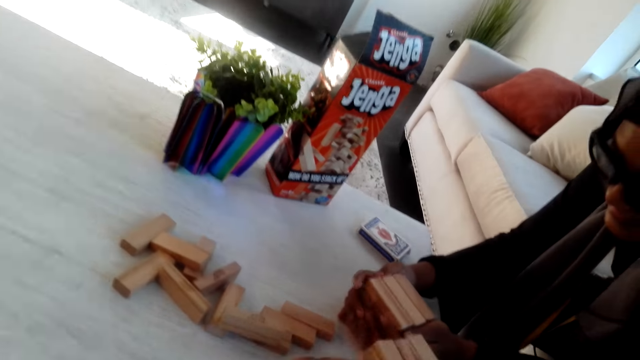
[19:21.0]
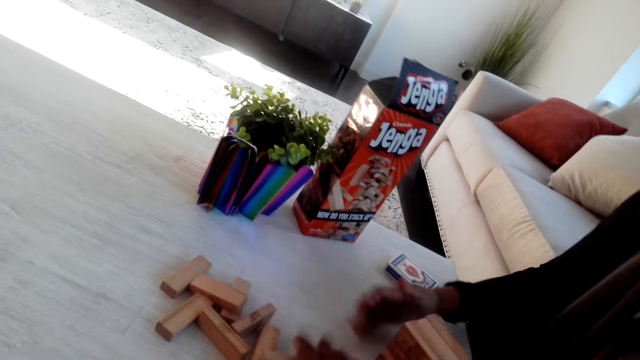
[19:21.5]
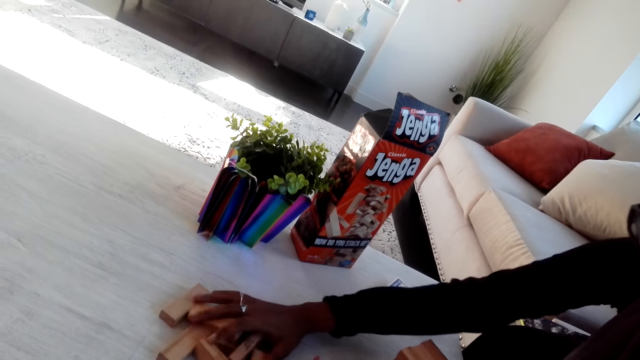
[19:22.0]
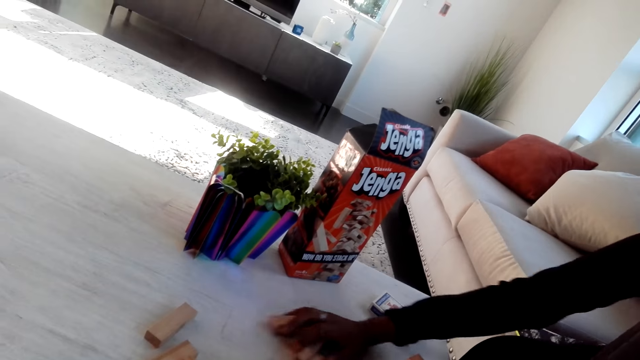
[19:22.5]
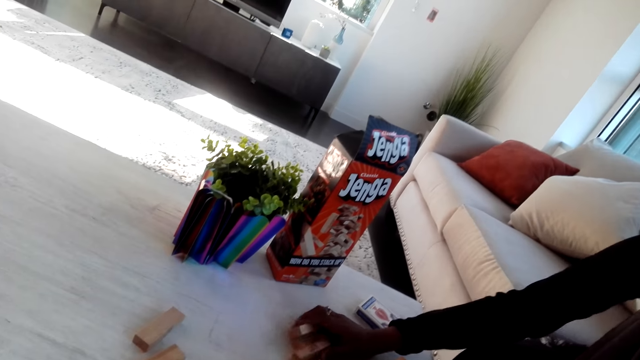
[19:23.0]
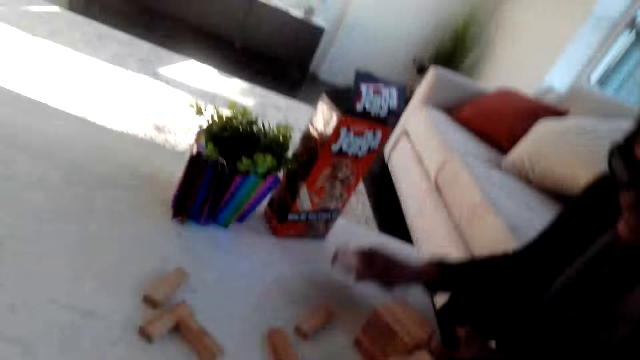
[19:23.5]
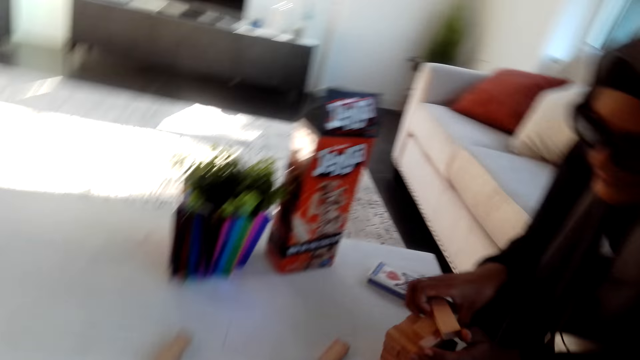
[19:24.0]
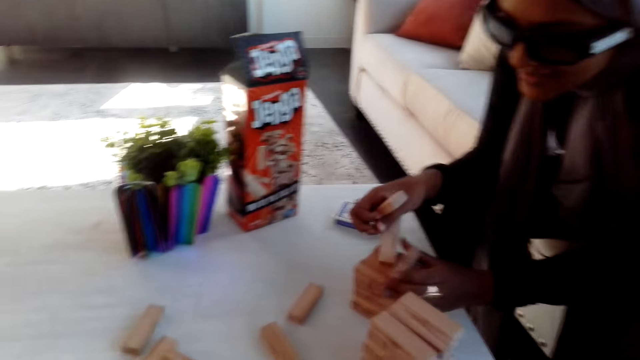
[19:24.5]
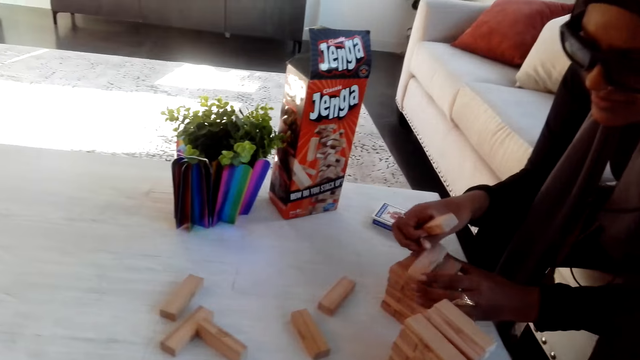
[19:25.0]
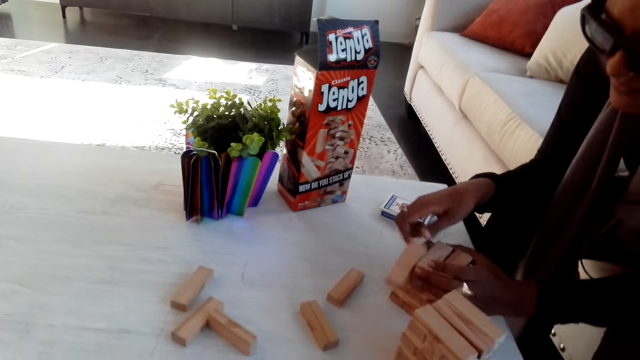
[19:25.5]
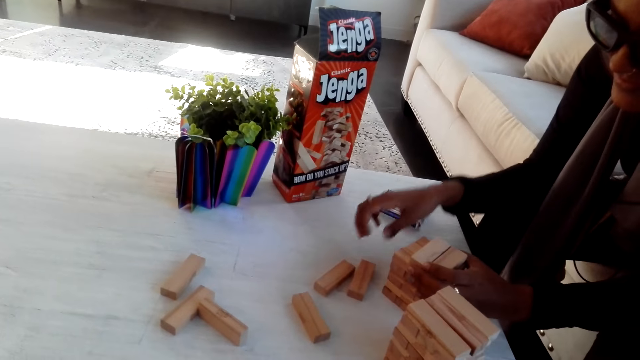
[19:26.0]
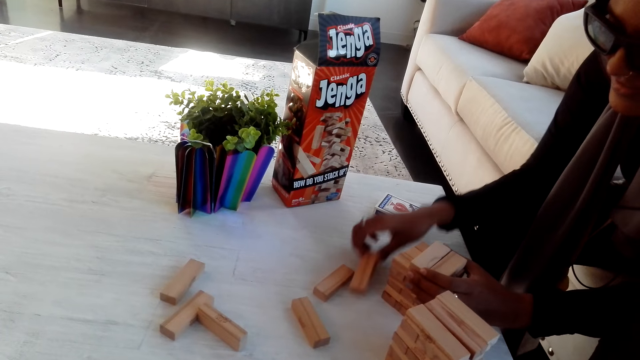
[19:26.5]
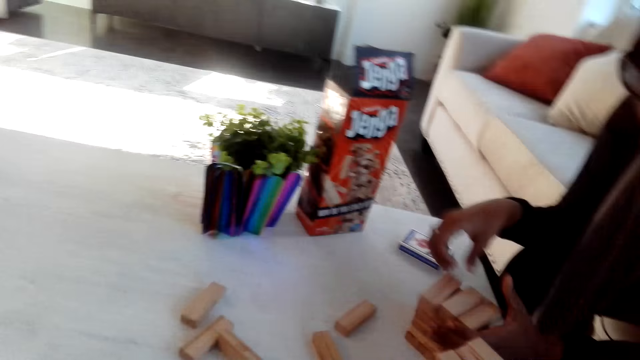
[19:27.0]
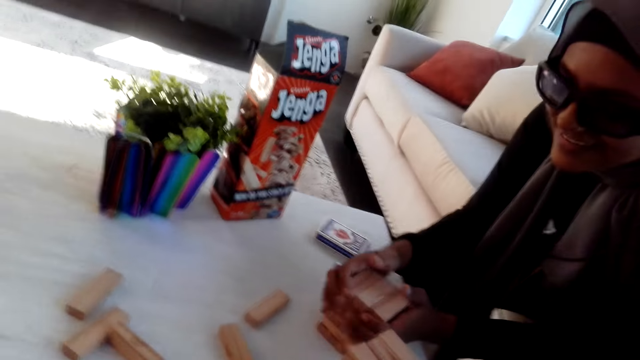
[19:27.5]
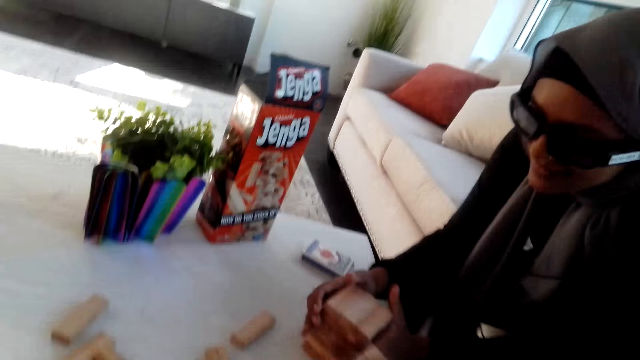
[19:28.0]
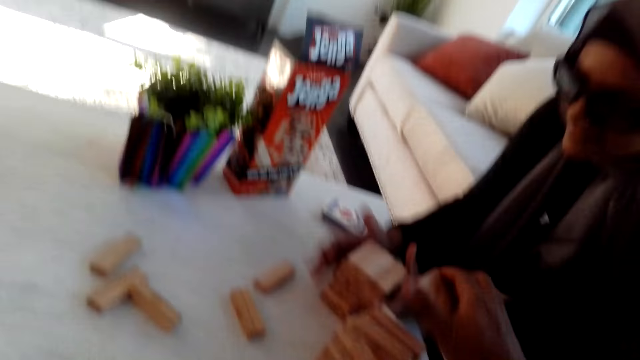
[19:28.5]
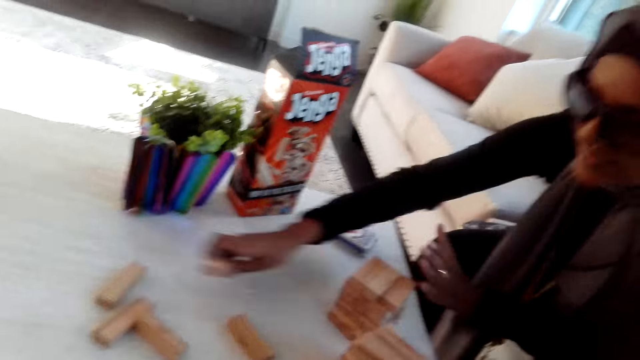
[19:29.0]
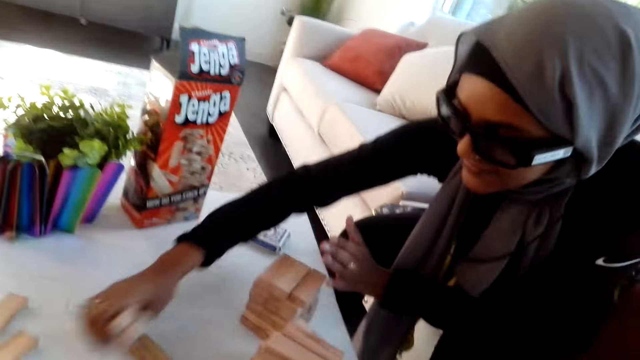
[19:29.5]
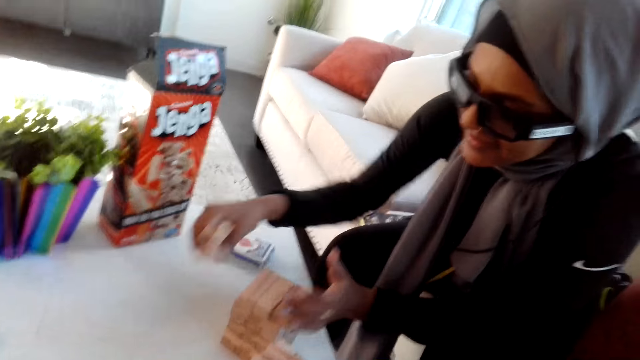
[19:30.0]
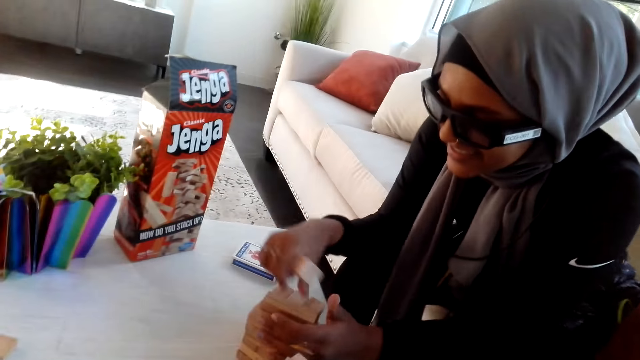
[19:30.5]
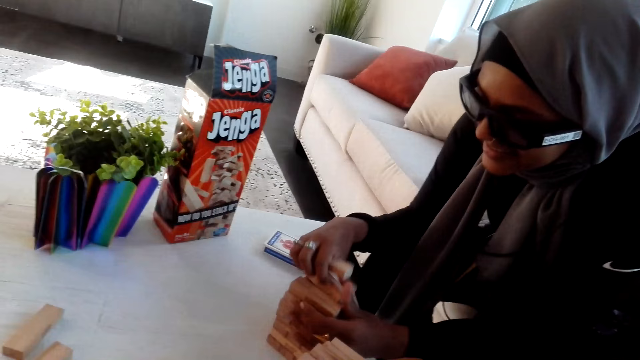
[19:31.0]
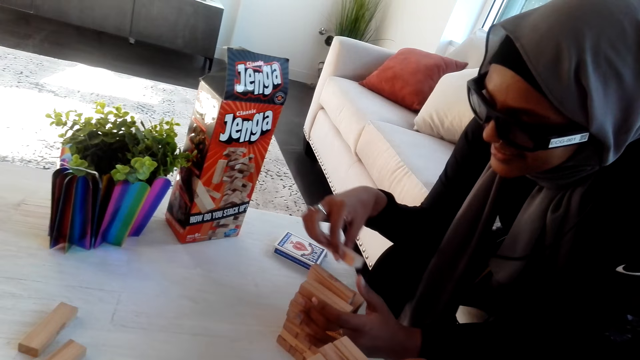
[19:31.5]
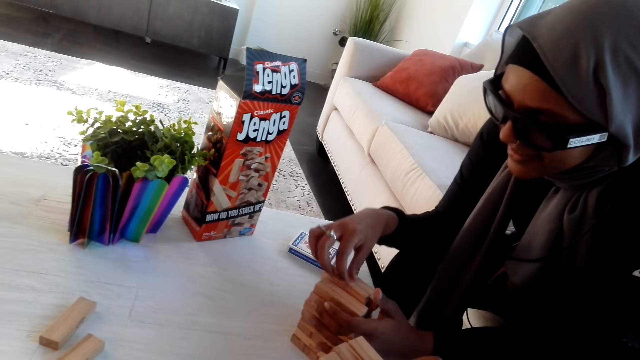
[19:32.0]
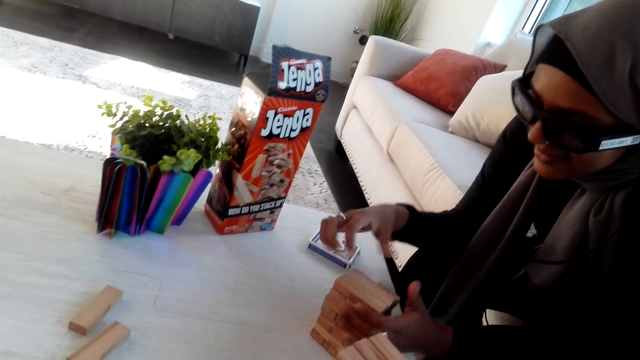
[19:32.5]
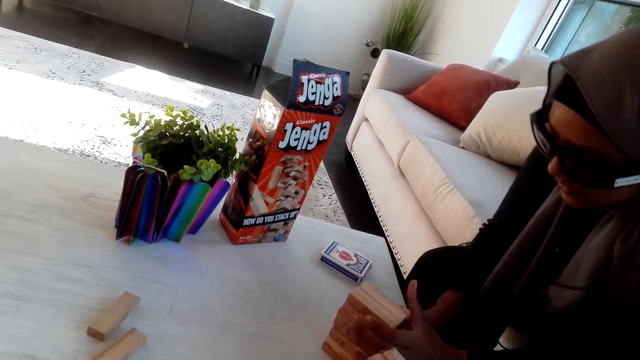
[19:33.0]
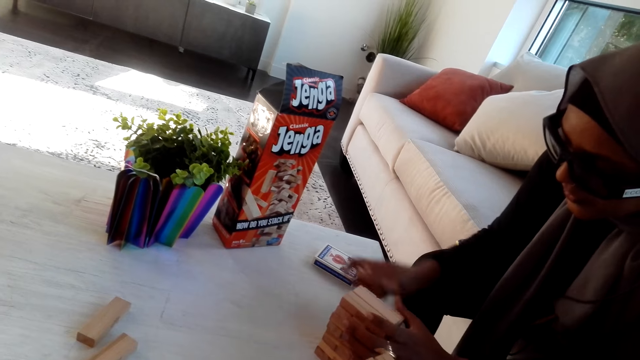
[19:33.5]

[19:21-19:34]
The camera wearer takes the bricks. The lady takes a brick. The lady arranges the bricks. The lady takes a brick. The lady arranges the bricks. The camera wearer arranges the bricks. The lady takes a brick. The lady arranges the bricks.

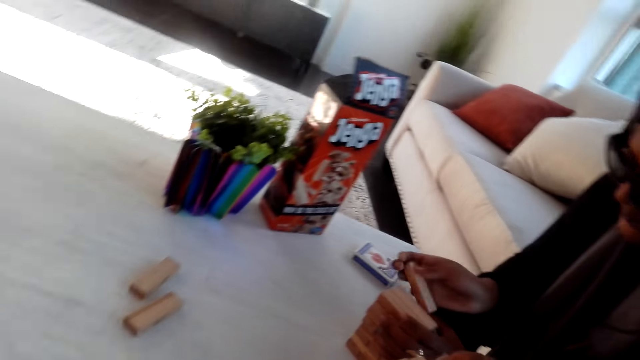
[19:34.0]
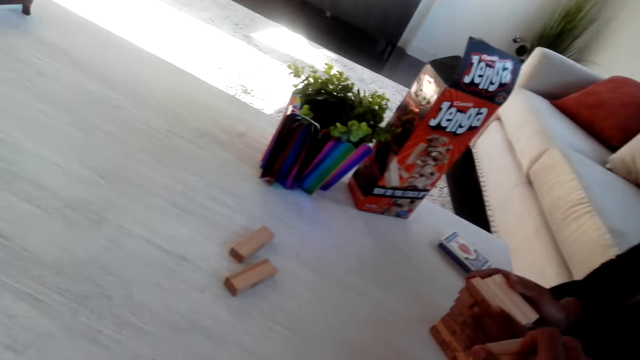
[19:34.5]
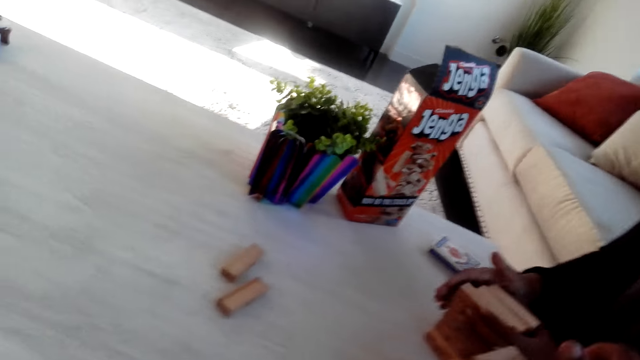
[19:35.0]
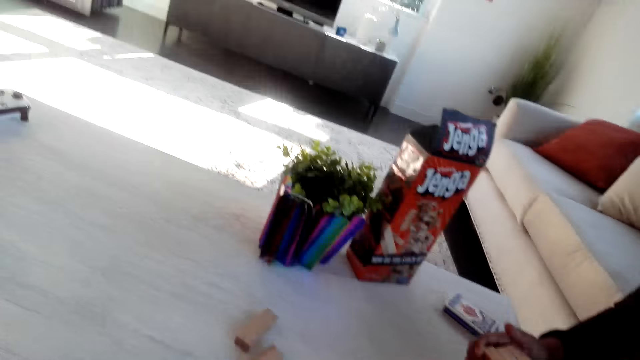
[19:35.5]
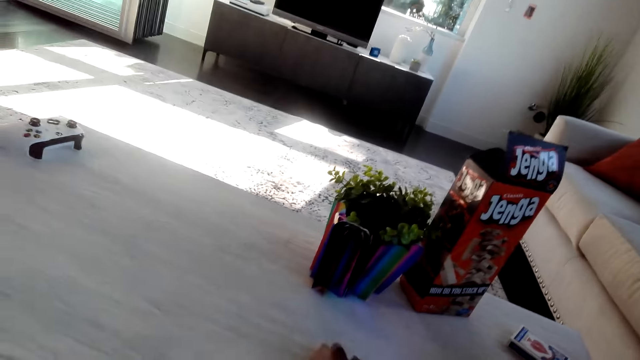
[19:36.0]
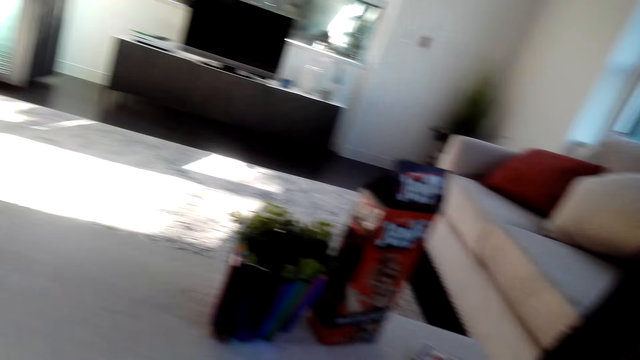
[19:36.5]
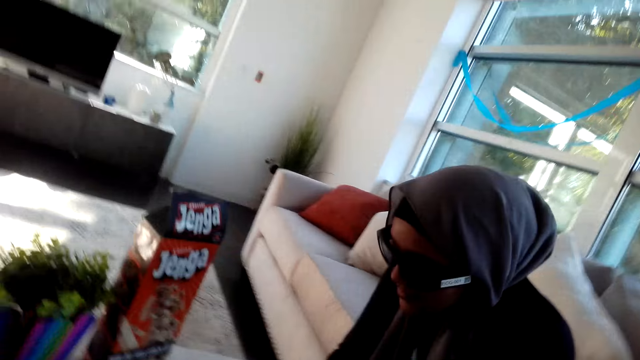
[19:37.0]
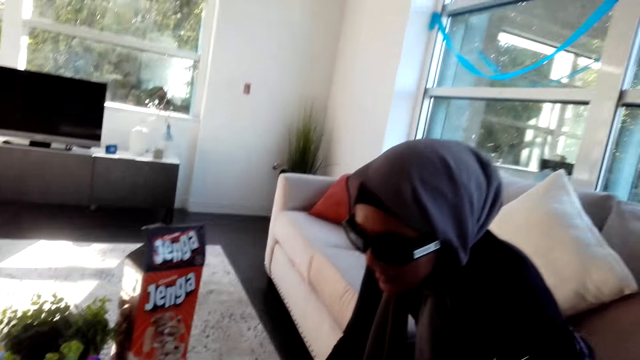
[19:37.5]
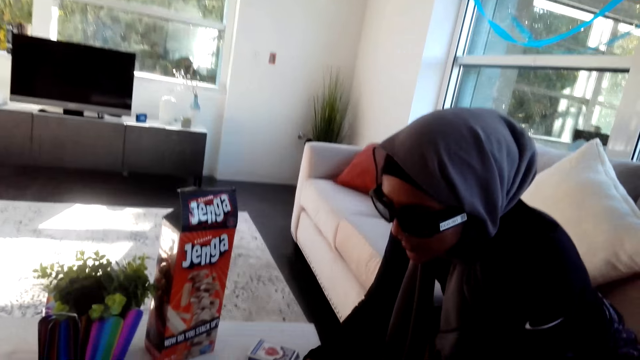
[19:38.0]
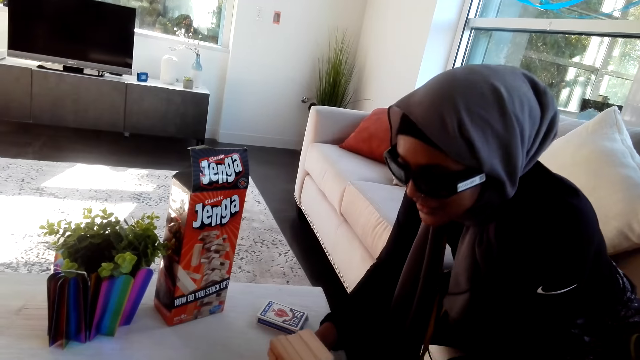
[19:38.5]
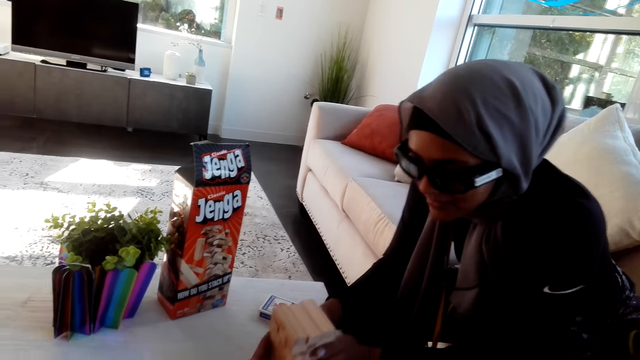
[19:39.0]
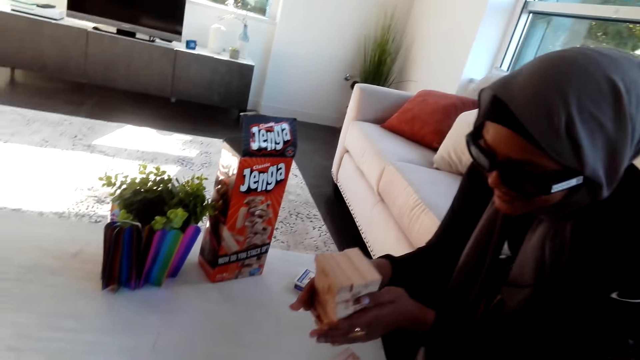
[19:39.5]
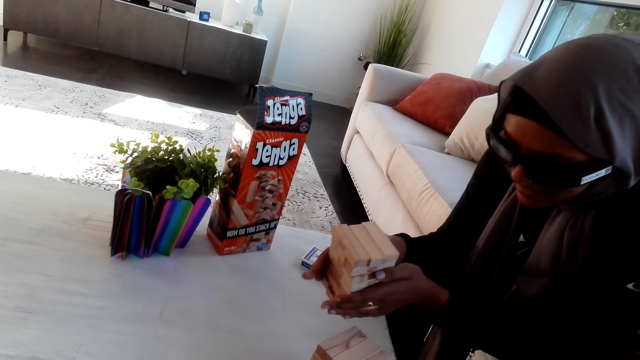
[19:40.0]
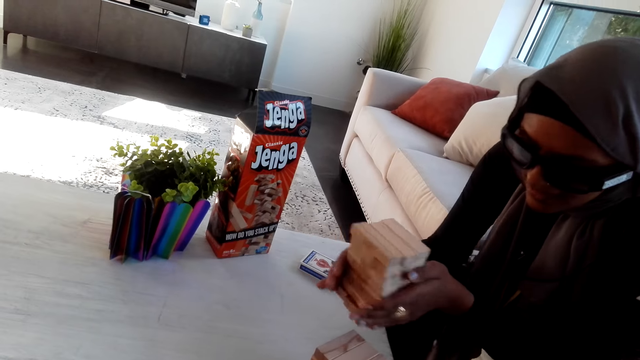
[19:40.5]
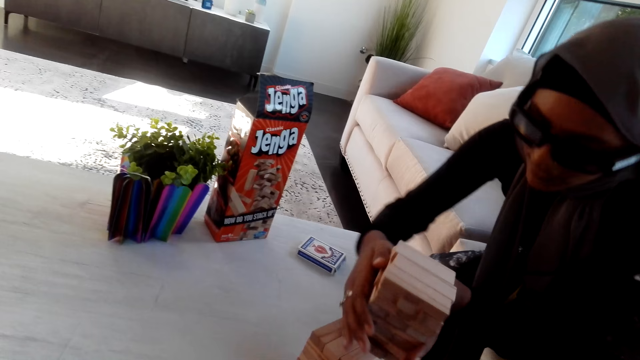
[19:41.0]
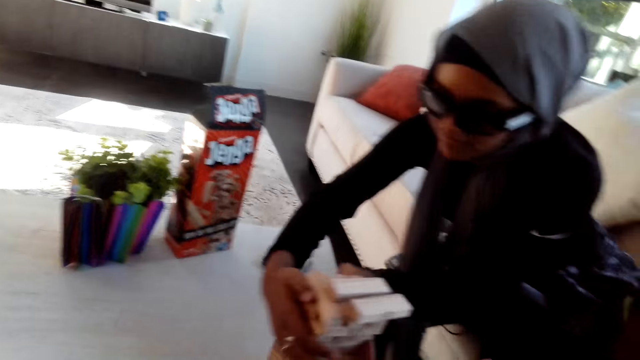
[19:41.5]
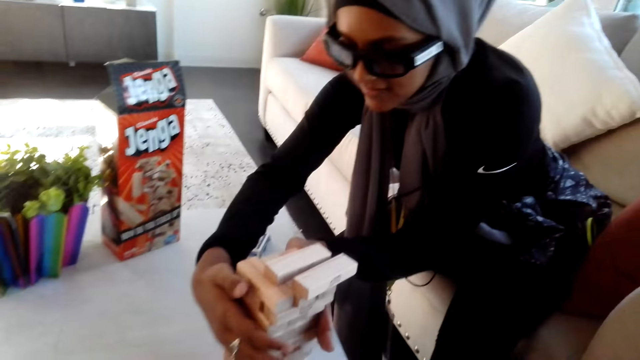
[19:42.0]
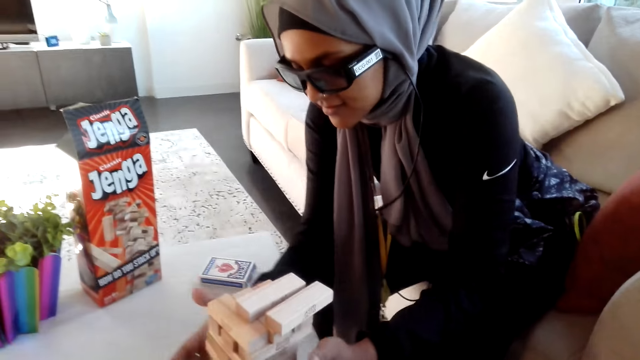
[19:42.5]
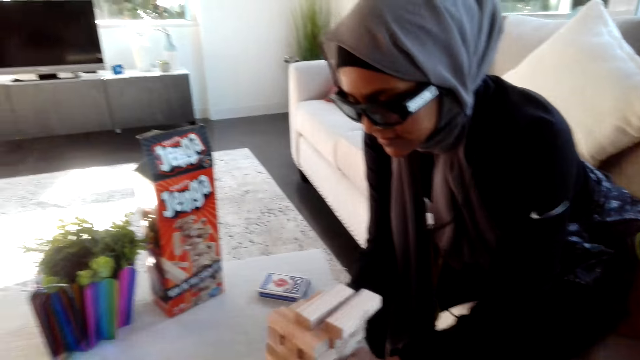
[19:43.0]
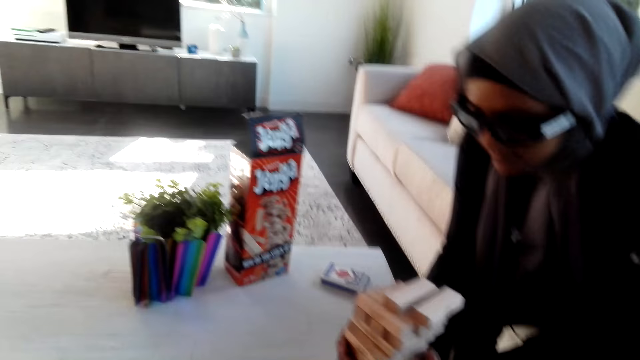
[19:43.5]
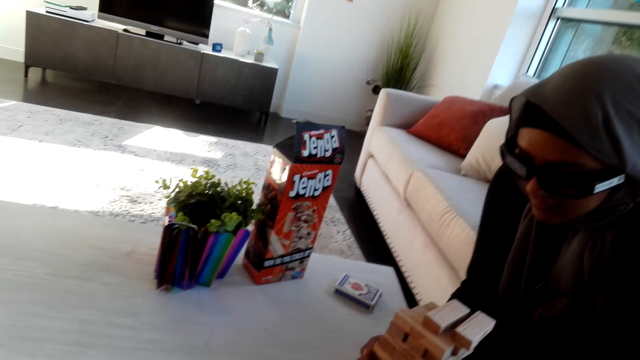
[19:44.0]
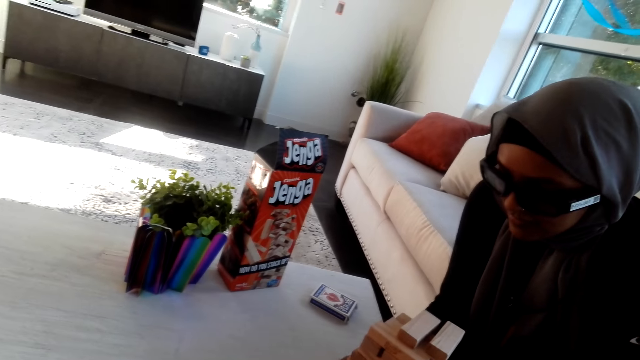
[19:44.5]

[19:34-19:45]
The camera wearer takes the bricks. The lady lifts the bricks, puts the bricks together and arranges the bricks.
